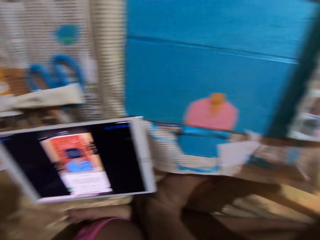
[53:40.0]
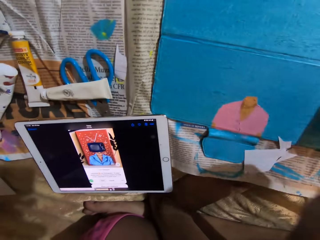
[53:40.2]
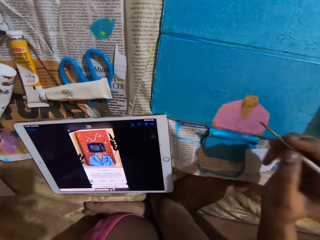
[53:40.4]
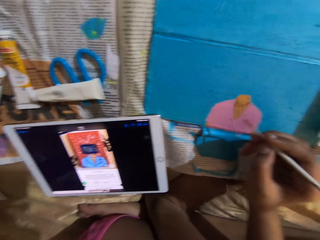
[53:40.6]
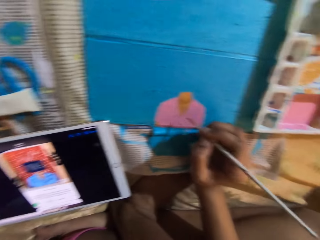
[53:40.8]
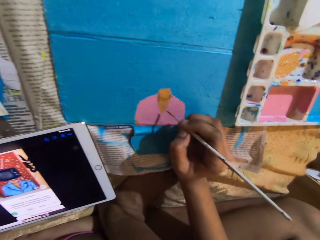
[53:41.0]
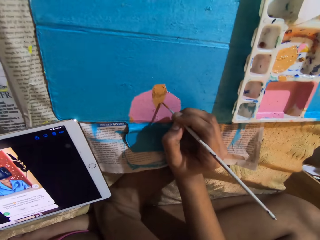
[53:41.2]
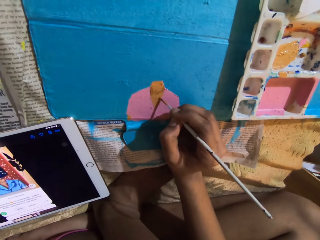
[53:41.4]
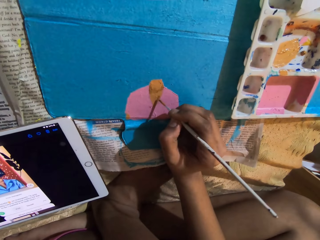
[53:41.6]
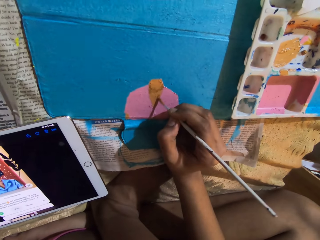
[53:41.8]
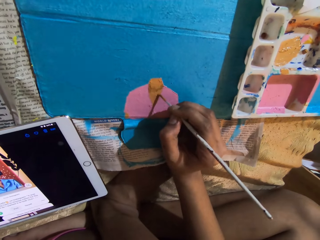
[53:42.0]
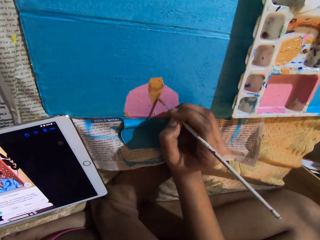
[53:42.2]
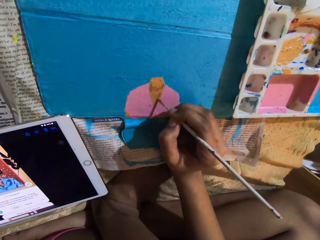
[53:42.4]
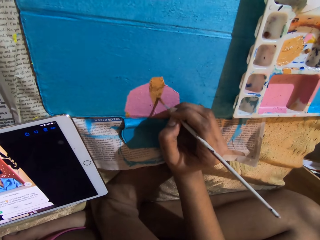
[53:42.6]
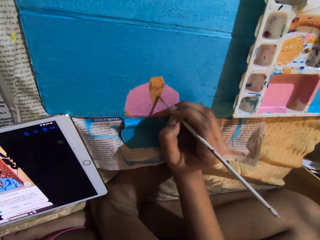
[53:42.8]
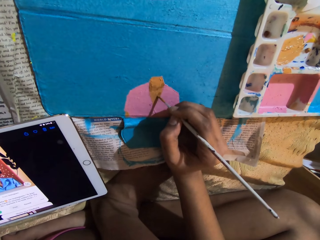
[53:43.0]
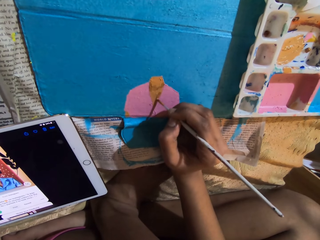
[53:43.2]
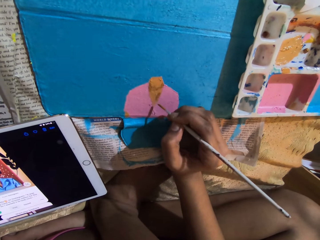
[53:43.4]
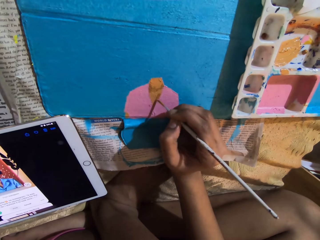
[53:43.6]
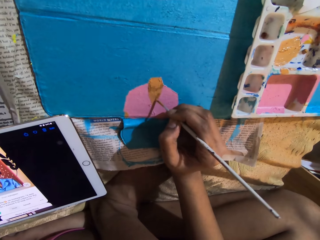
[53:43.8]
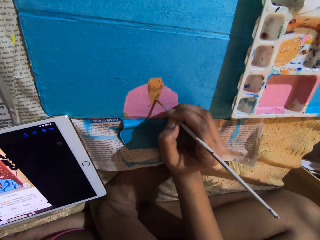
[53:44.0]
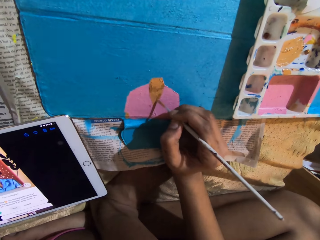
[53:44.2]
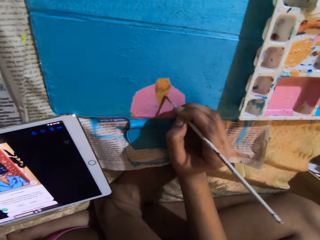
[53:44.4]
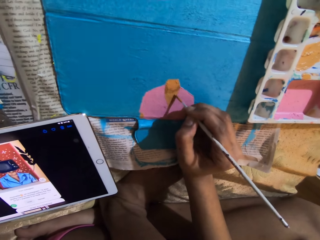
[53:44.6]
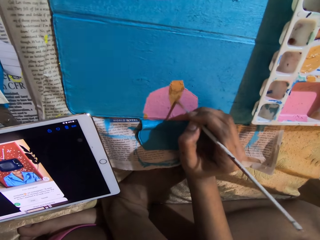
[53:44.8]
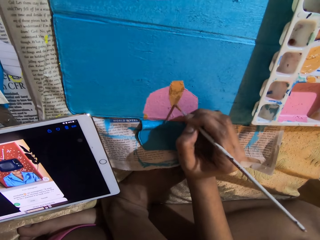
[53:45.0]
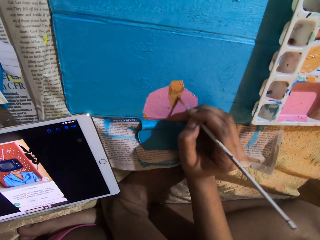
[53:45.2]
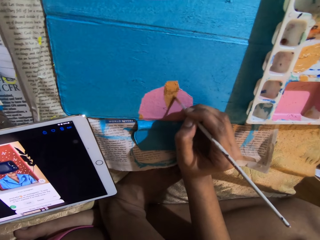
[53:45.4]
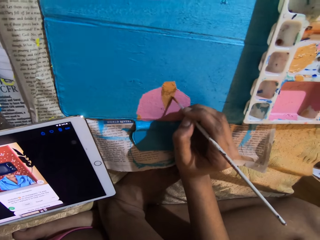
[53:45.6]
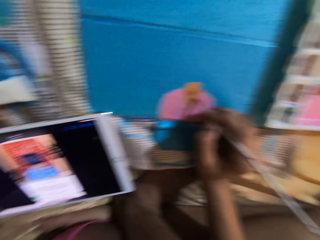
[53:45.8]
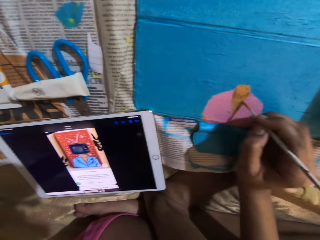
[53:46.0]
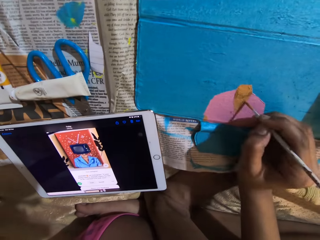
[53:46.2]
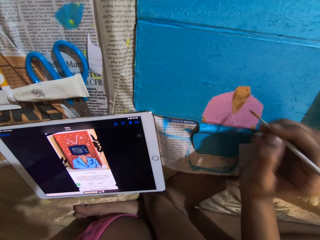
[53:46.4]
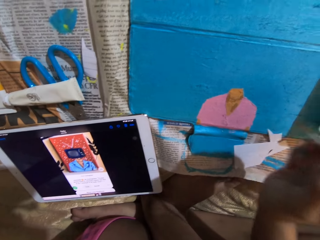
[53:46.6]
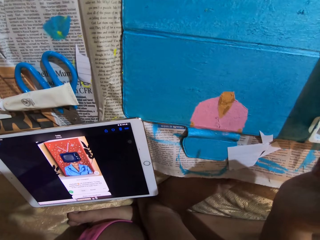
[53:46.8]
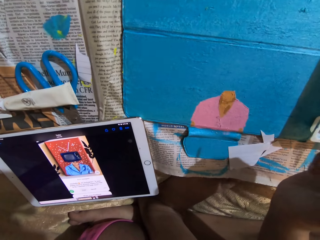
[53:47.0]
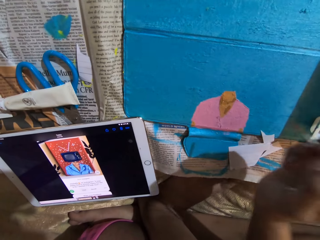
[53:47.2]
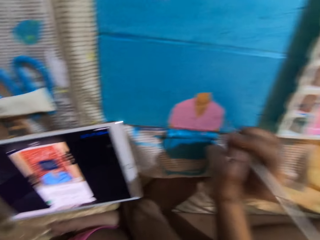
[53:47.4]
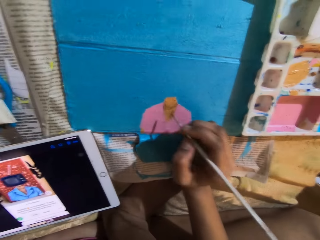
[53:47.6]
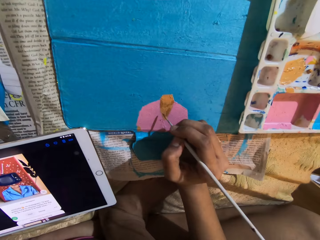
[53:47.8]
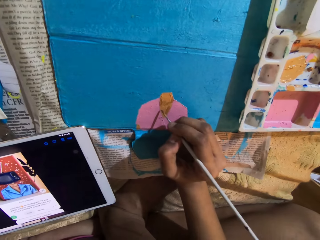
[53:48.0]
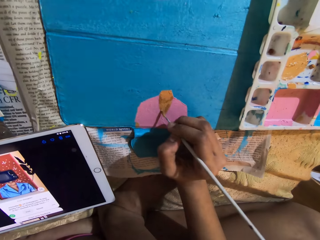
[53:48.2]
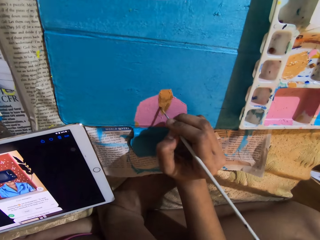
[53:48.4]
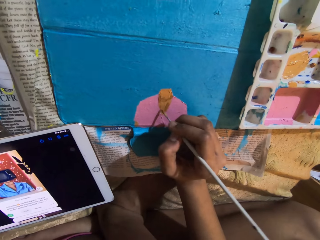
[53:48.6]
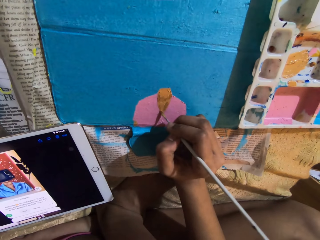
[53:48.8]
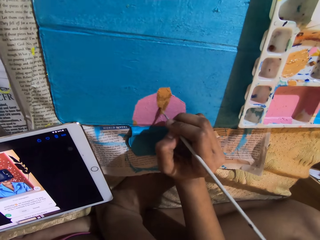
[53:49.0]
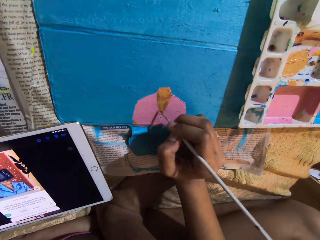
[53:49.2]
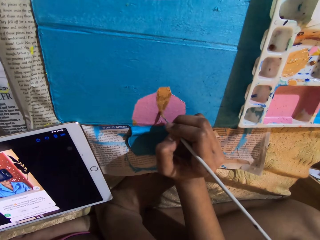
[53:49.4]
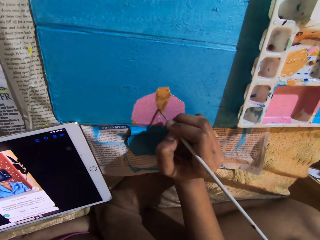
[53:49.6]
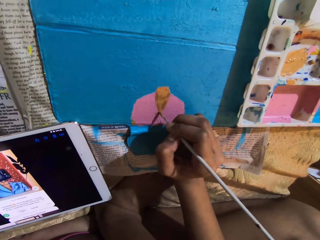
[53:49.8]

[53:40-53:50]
The camera wearer takes the paint from the paint palette with the paintbrush in her right hand. She paints on the tablet cover with the paintbrush in her right hand.

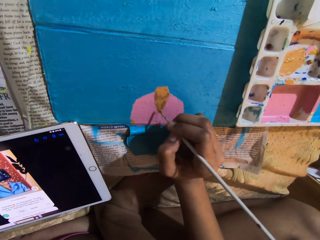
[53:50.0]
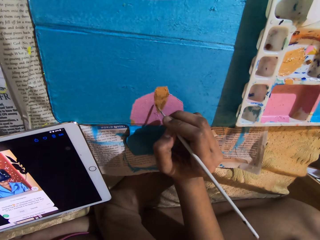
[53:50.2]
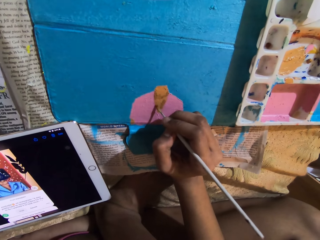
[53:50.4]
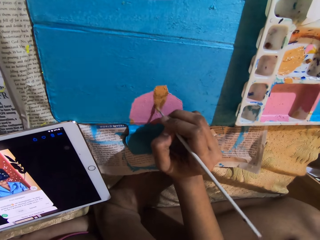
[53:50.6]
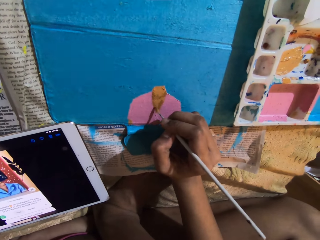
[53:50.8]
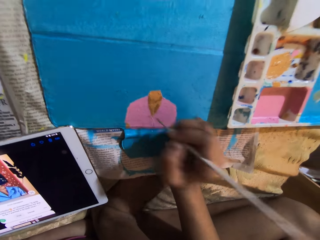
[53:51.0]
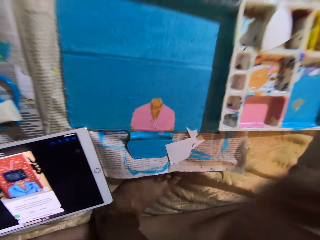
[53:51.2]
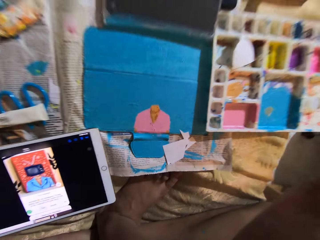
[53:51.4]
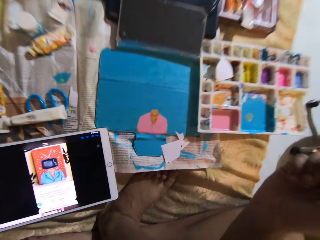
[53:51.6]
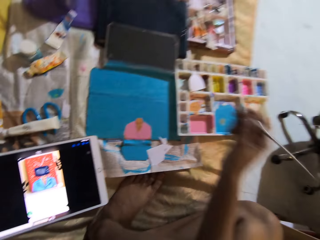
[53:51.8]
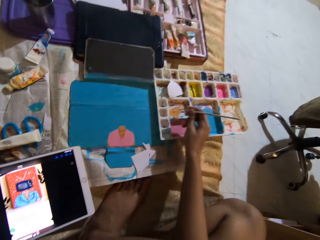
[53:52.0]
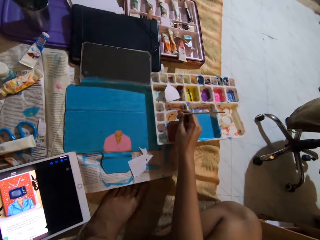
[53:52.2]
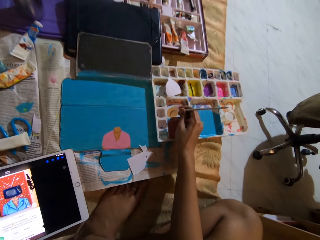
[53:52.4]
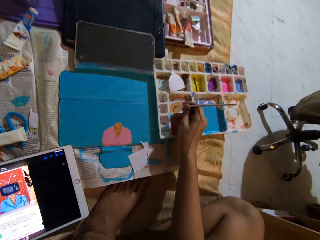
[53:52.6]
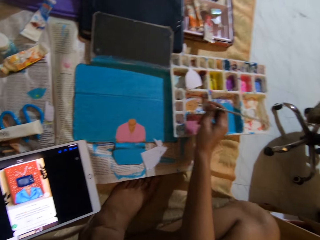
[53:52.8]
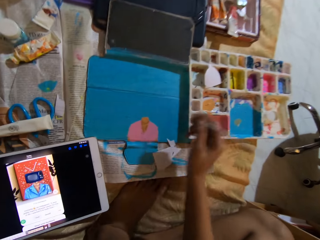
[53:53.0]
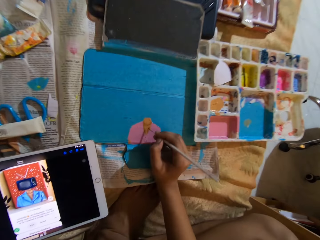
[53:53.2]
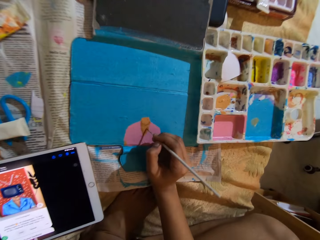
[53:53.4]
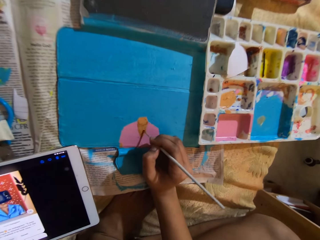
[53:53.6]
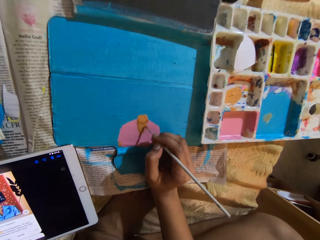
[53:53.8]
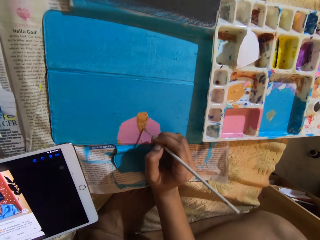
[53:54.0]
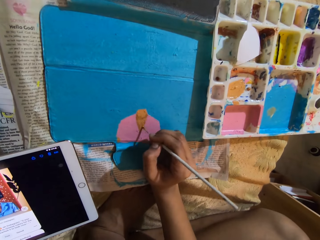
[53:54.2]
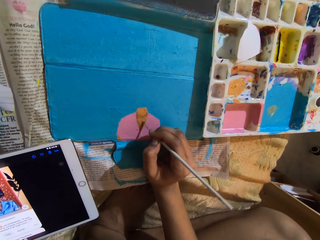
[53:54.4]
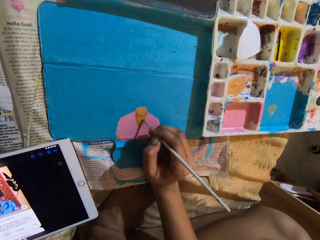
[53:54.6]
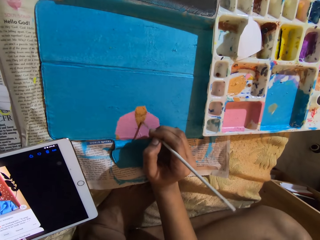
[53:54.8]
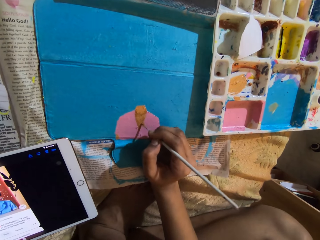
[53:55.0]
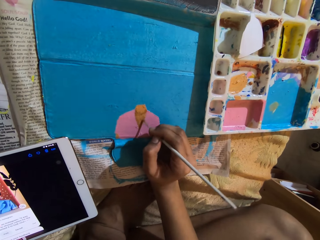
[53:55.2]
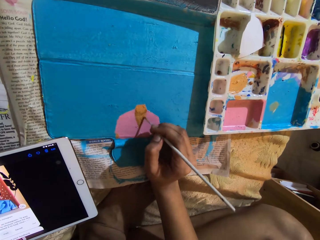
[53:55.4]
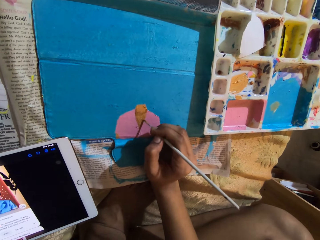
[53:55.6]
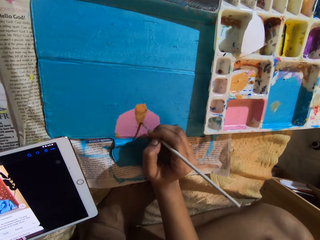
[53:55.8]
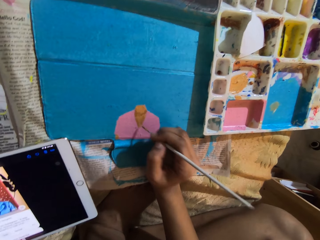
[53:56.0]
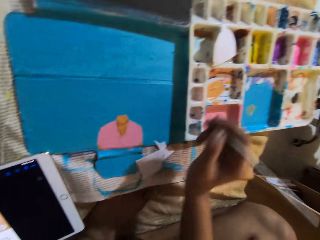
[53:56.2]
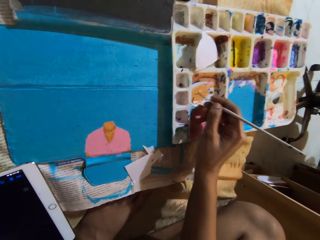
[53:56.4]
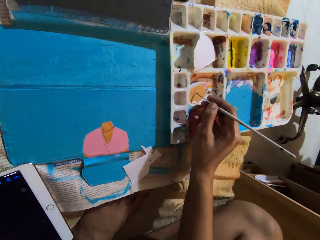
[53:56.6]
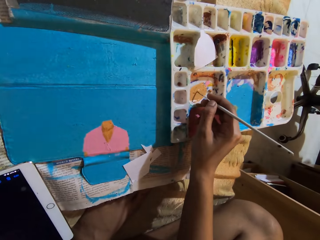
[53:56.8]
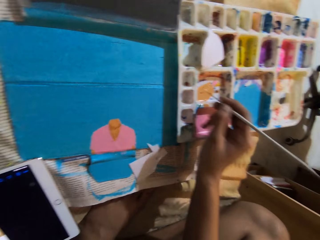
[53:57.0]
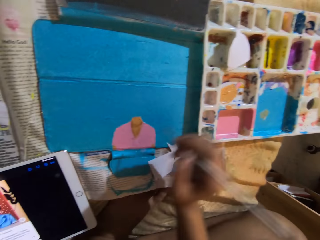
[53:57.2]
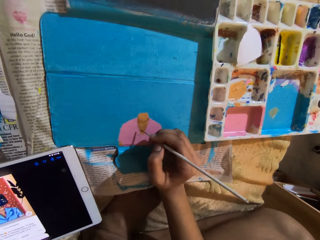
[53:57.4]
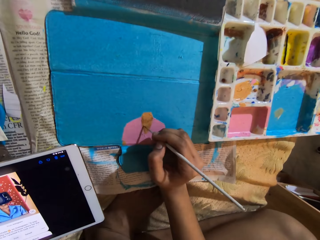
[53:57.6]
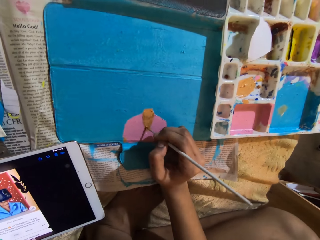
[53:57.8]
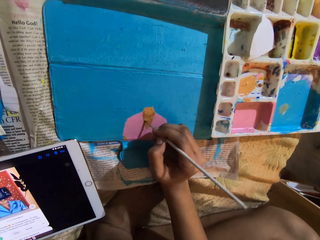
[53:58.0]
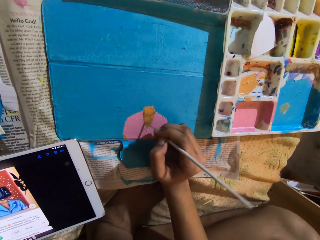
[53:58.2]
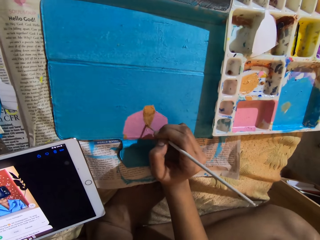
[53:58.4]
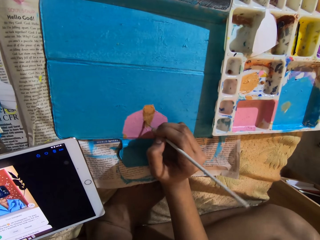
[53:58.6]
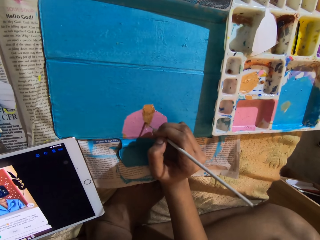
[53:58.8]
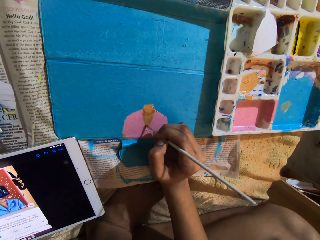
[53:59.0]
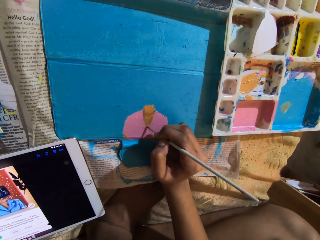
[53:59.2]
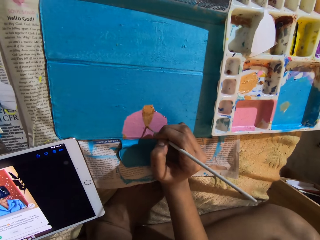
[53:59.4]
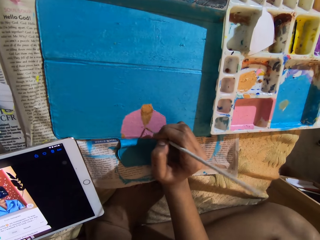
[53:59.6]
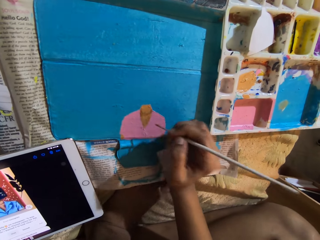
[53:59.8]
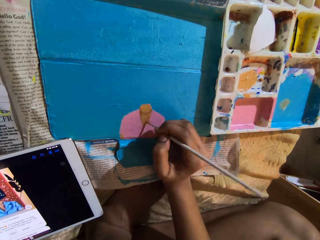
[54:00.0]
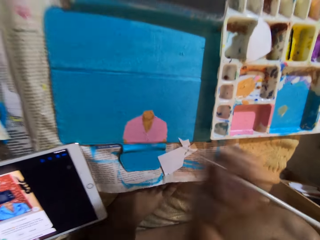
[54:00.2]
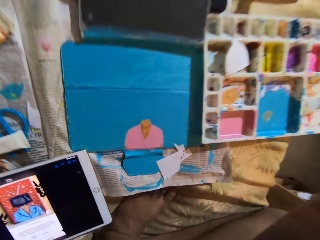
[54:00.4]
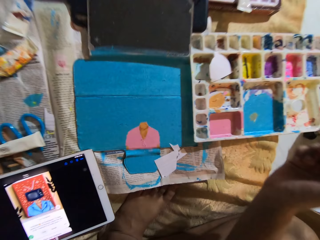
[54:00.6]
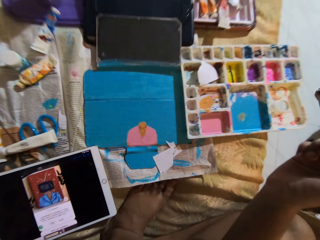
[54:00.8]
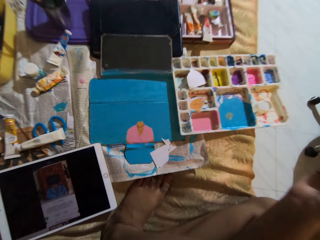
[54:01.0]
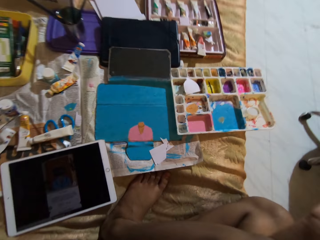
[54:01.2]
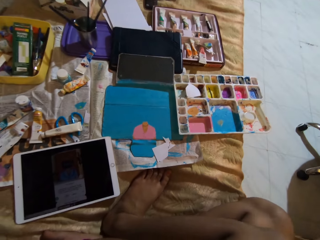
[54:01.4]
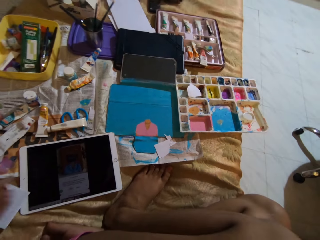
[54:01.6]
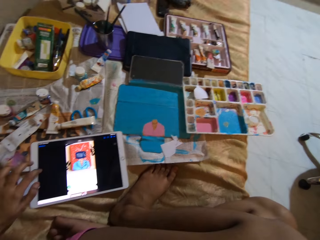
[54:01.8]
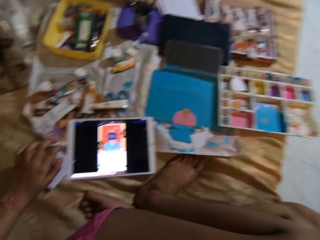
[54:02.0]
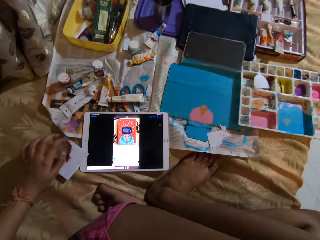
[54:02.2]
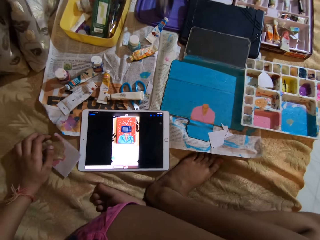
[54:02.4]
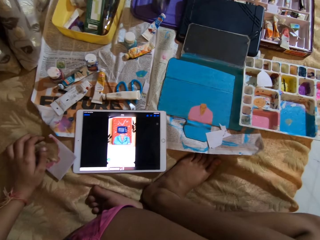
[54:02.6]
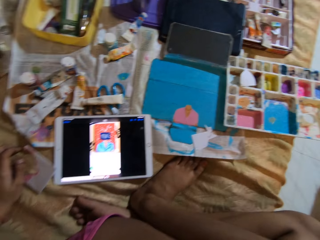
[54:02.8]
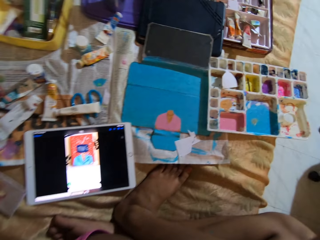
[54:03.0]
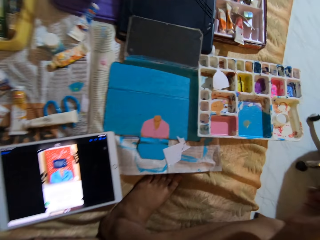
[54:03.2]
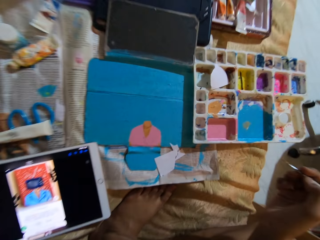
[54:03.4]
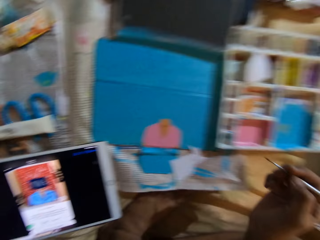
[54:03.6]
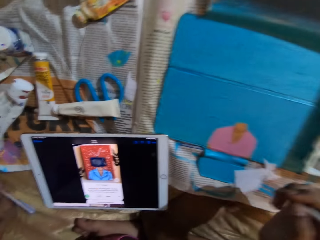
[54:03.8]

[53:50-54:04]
The camera wearer touches her face with her right hand. She rubs the ink on the container with a pen brush. She takes the paint from the paint palette with the paintbrush in her right hand. She paints on the tablet cover with the paintbrush in her right hand. She rubs the ink on the container with the pen brush. She takes the paint from the paint palette with the paintbrush in her right hand. She paints on the tablet cover with the paintbrush in her right hand. She touches her face with her right hand. She operates the tablet on the bed with her left hand.
